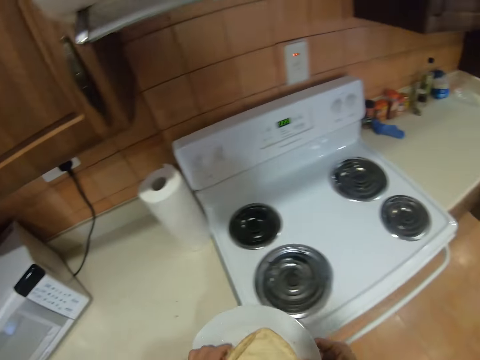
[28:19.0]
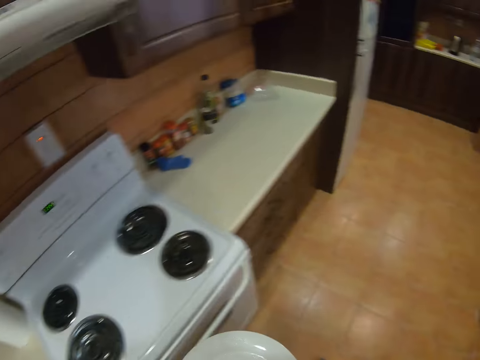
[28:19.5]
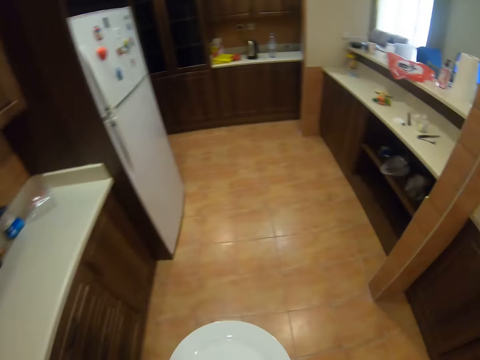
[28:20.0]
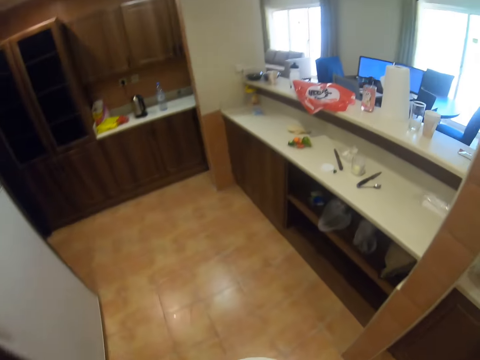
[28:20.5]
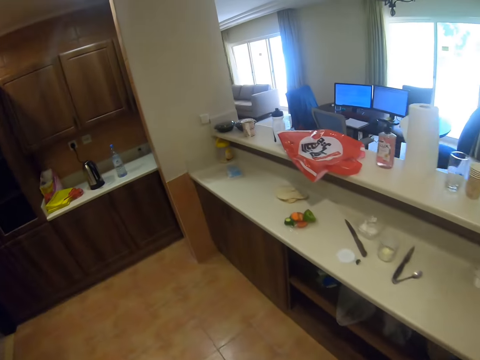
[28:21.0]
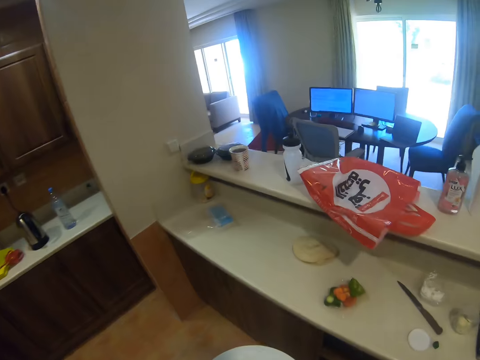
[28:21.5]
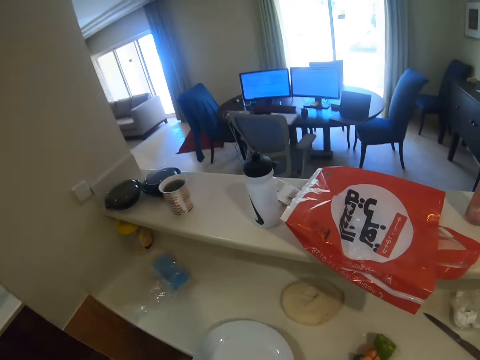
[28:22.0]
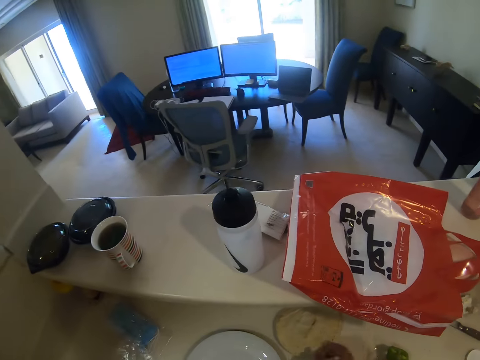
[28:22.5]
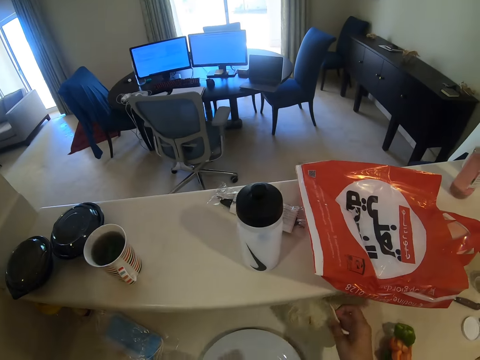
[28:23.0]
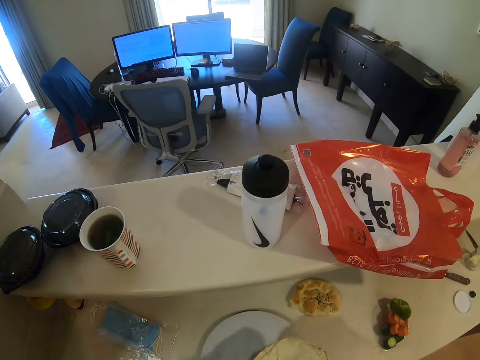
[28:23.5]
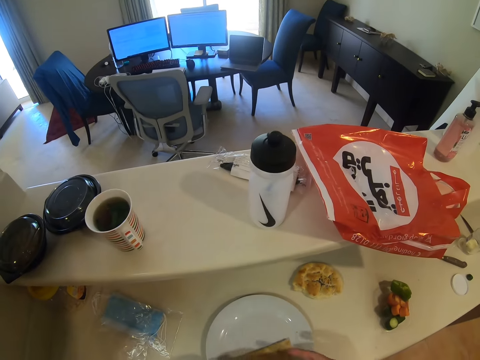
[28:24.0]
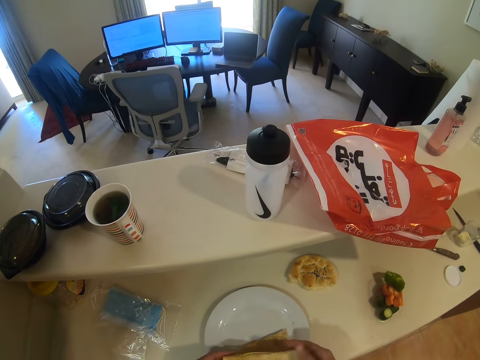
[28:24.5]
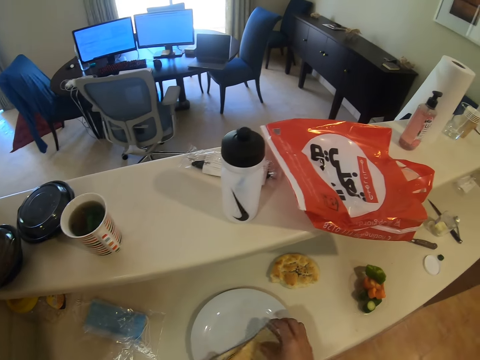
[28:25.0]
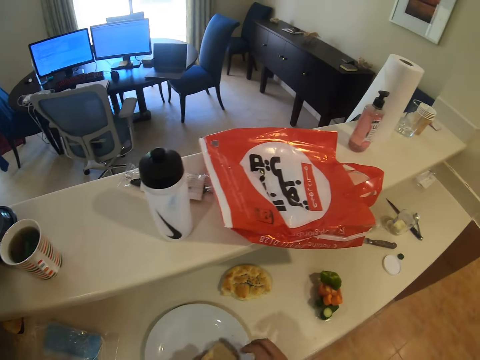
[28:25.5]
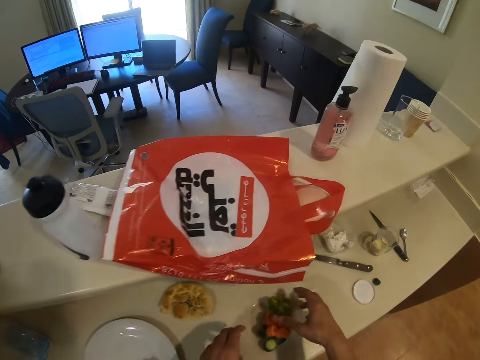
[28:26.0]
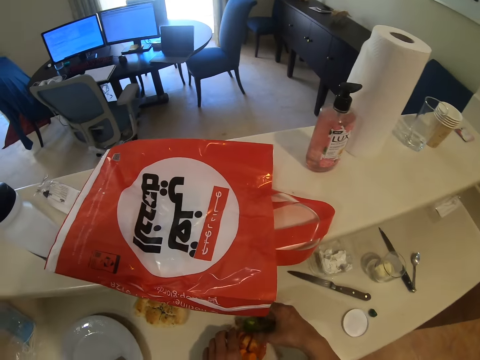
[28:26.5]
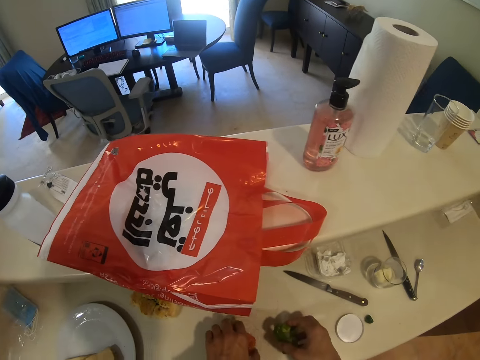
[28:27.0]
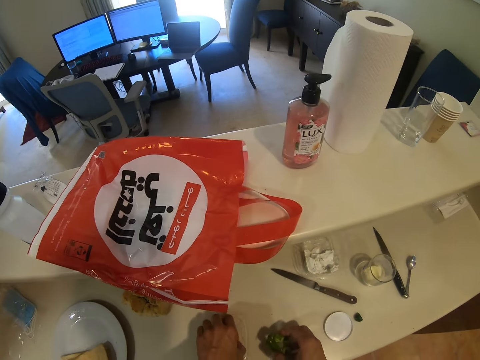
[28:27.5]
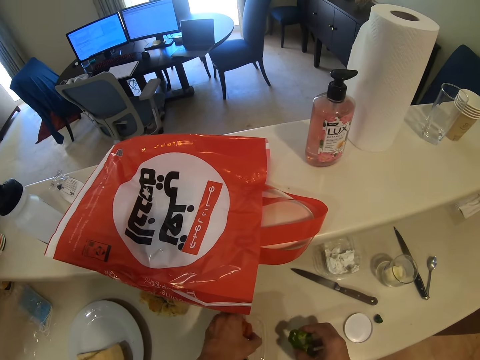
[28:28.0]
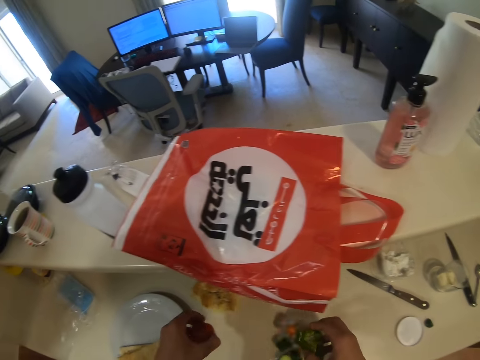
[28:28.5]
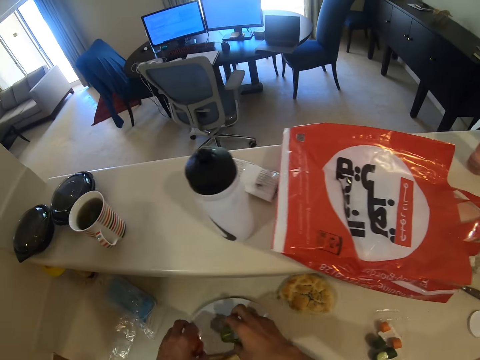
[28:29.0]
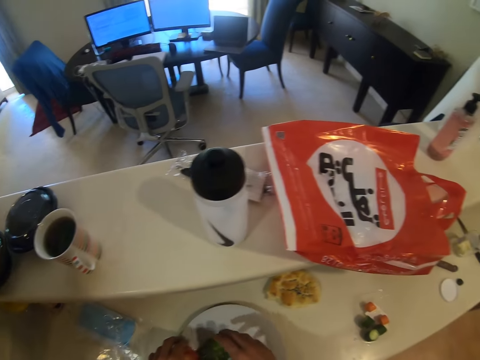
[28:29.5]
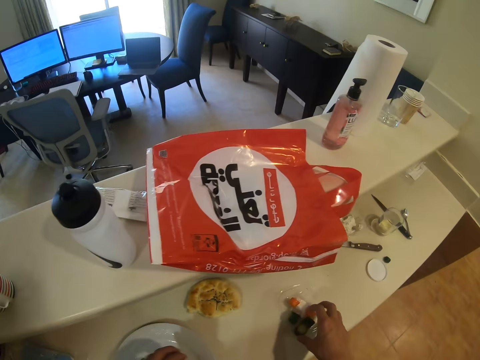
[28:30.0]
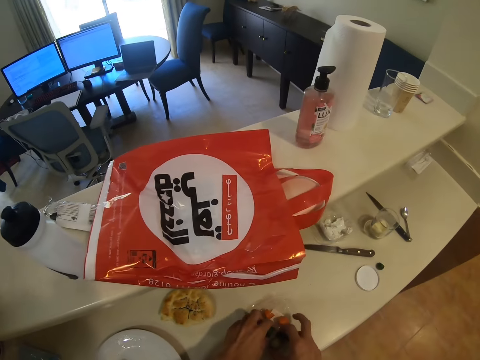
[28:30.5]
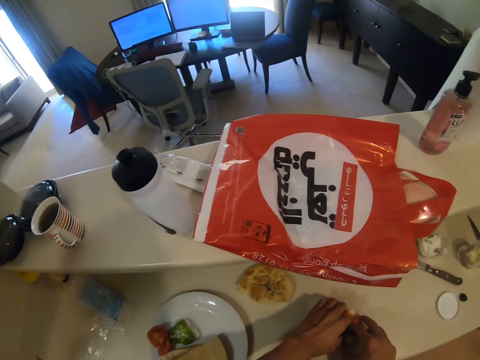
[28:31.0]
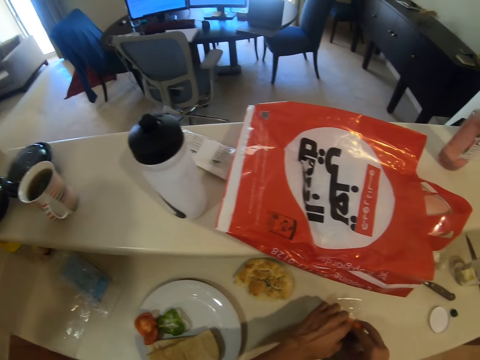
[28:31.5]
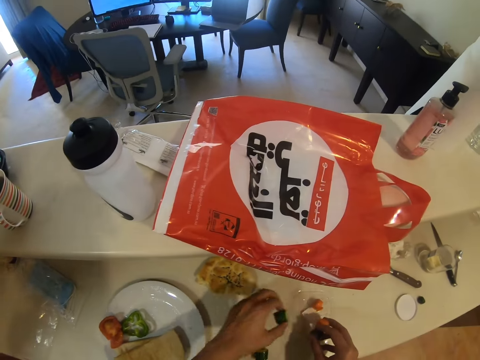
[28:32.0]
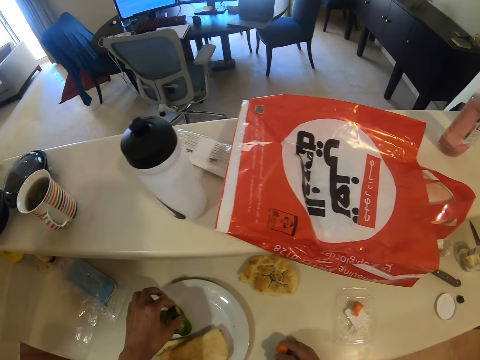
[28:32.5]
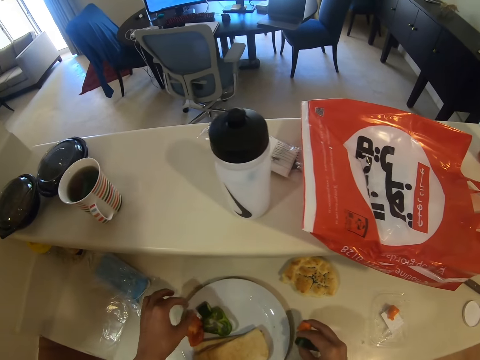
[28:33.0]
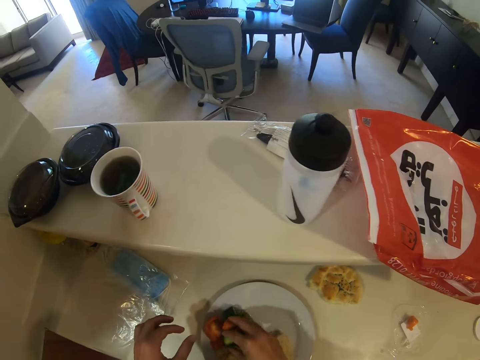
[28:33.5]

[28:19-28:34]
The camera wearer locks the microwave. They place the plate of flat bread on the table. They pick the carrots, capsicum and tomatoes. They place the carrots, capsicum and tomatoes on the plate.

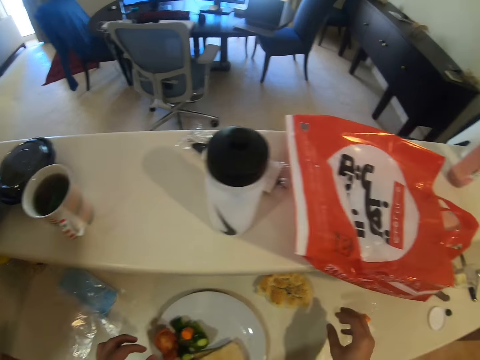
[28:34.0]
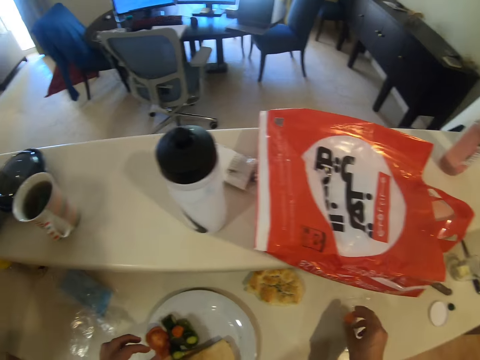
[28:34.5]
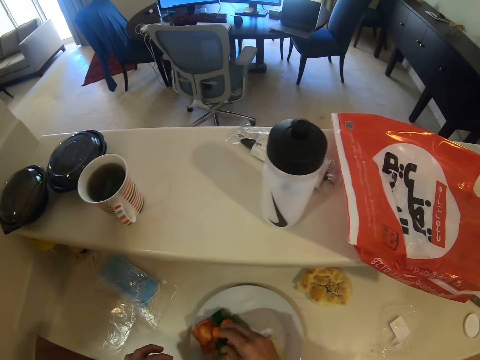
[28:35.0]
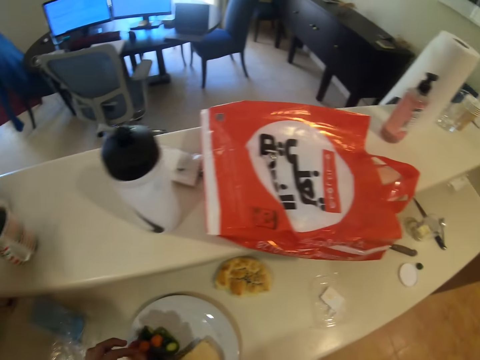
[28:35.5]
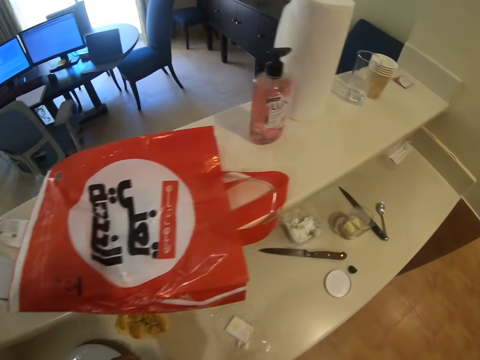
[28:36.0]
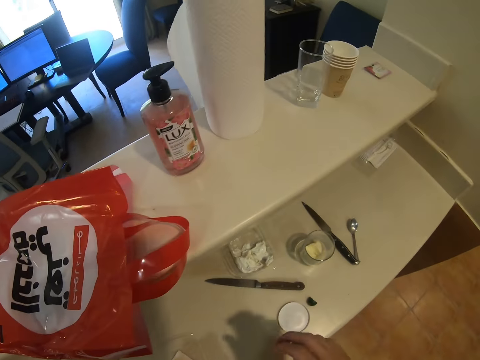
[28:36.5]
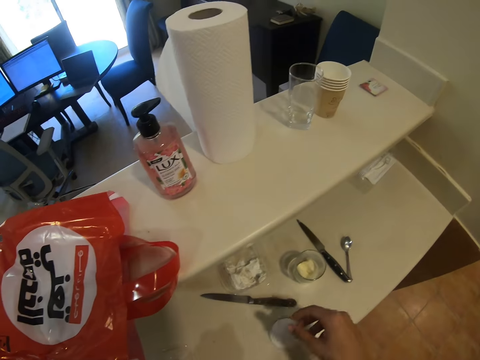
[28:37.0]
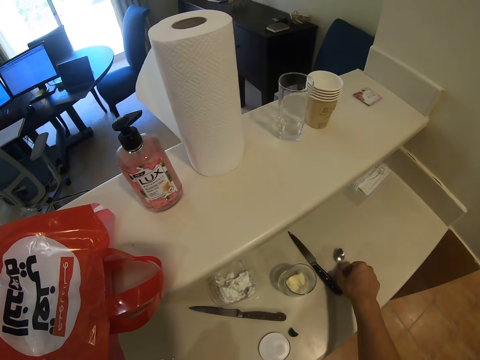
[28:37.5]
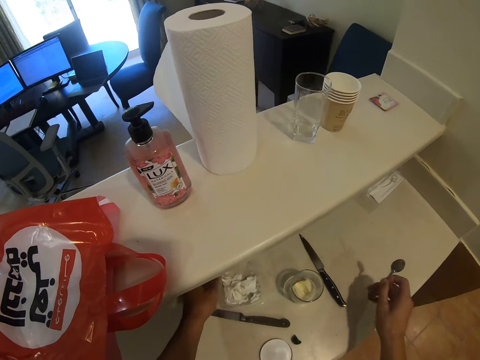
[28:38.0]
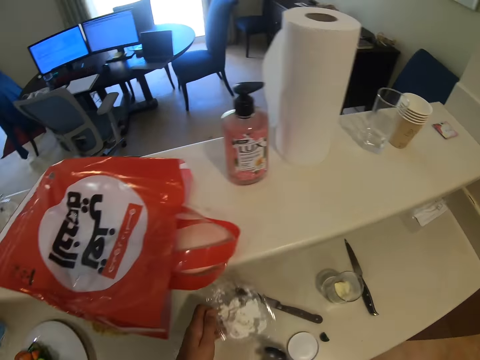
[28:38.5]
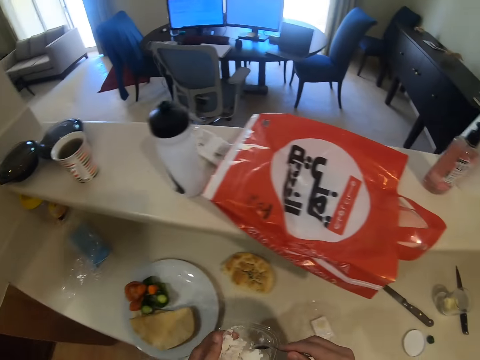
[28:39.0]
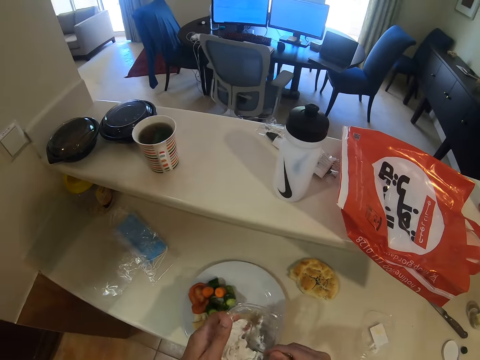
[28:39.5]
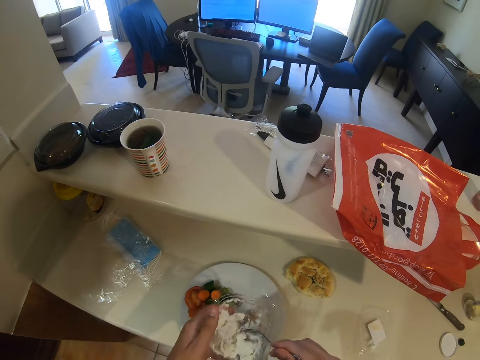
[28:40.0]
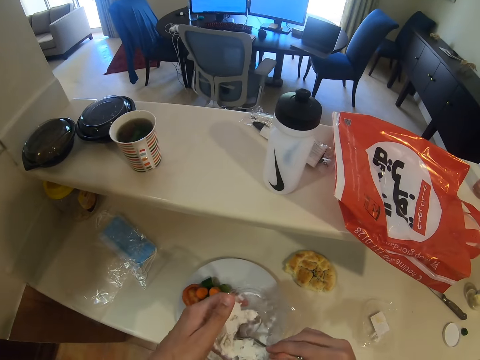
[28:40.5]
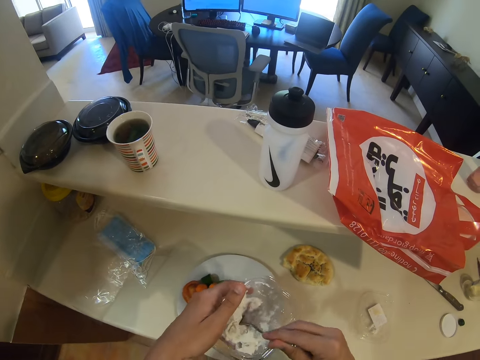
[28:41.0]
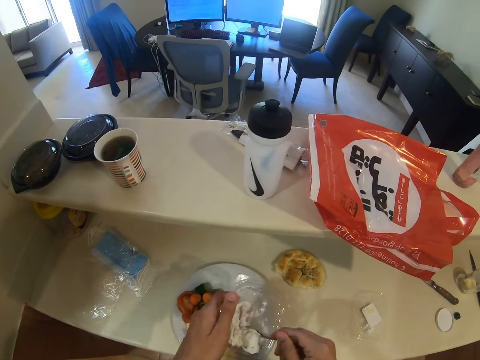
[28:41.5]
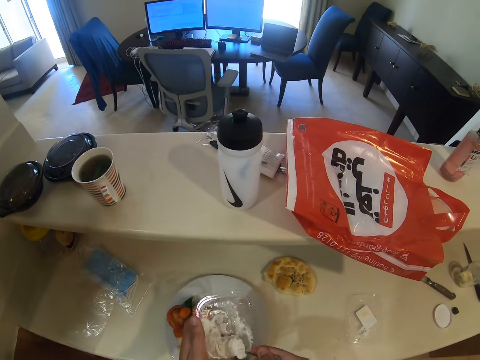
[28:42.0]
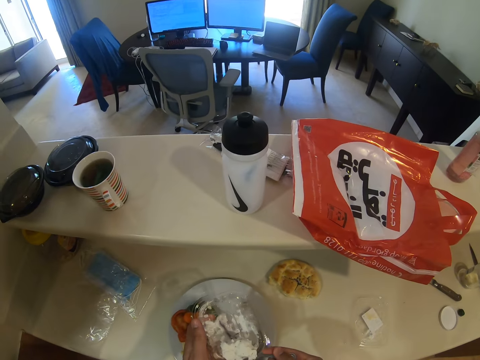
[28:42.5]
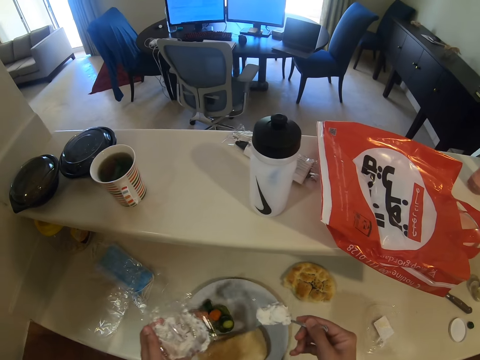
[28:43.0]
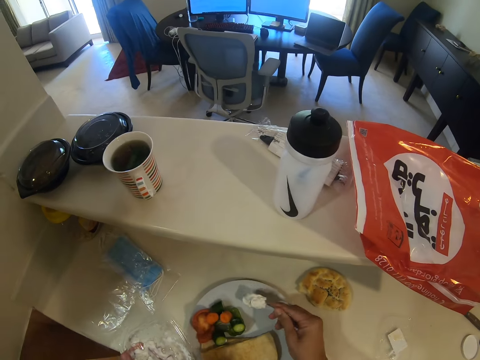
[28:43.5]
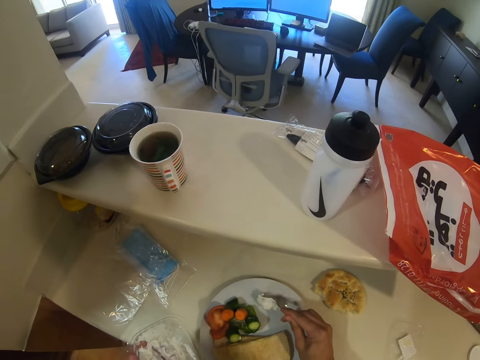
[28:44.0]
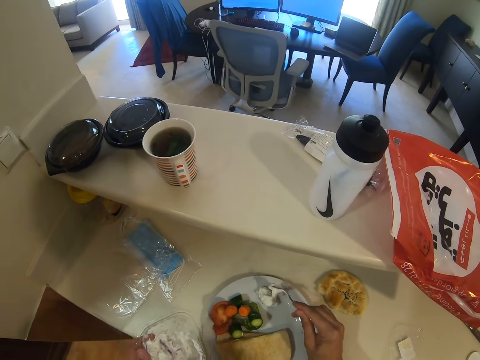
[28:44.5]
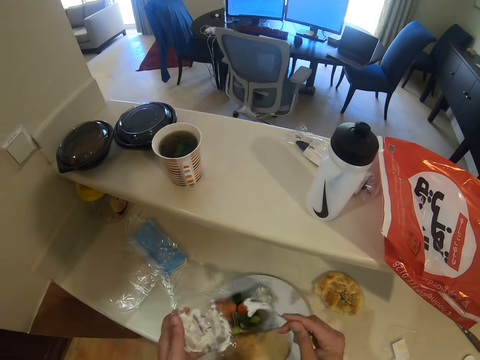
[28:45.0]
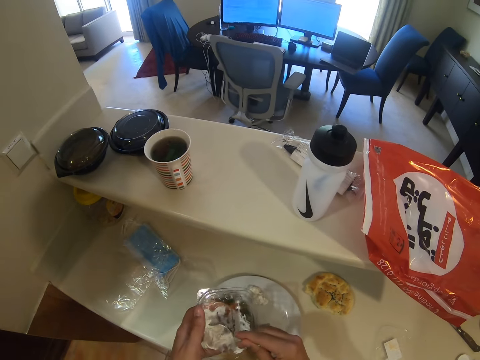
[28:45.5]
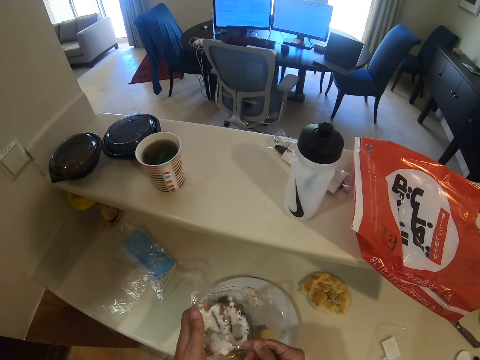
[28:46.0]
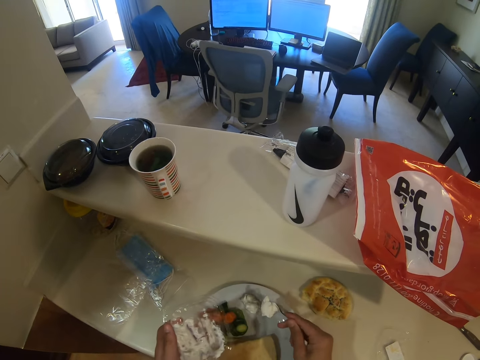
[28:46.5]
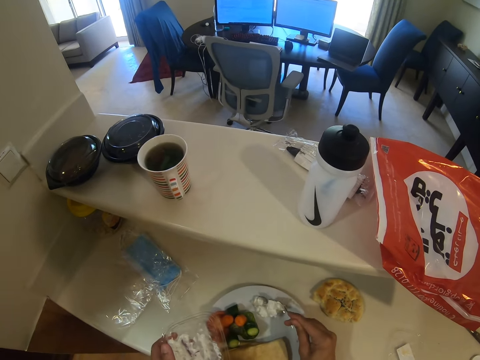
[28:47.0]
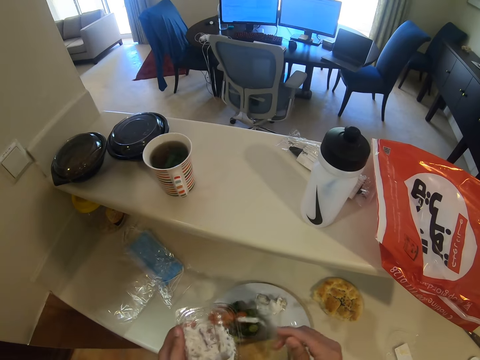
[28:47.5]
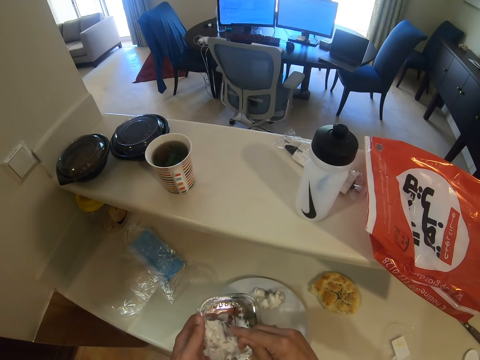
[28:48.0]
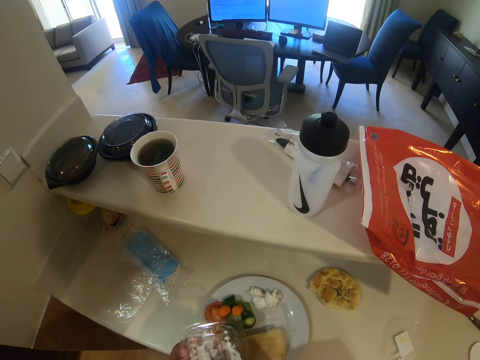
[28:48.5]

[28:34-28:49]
The camera wearer picks a spoon. They scoop something from the plastic package. They put something on the side of the plate.
